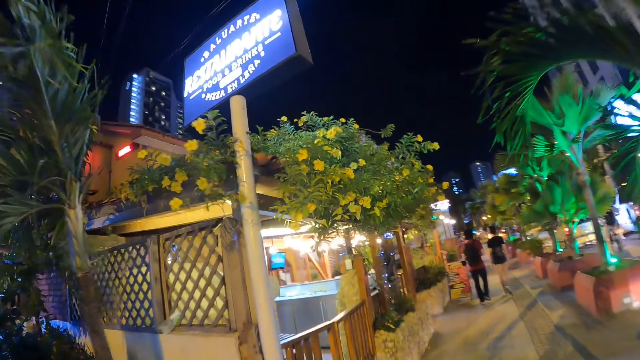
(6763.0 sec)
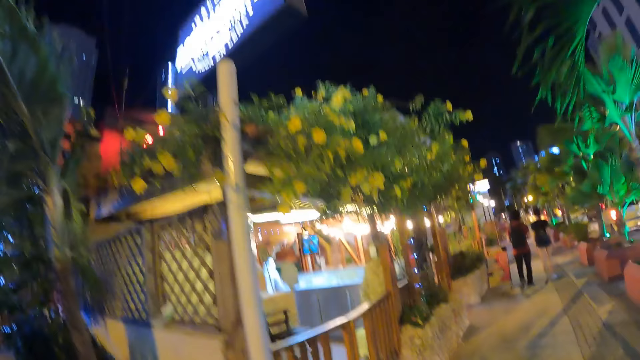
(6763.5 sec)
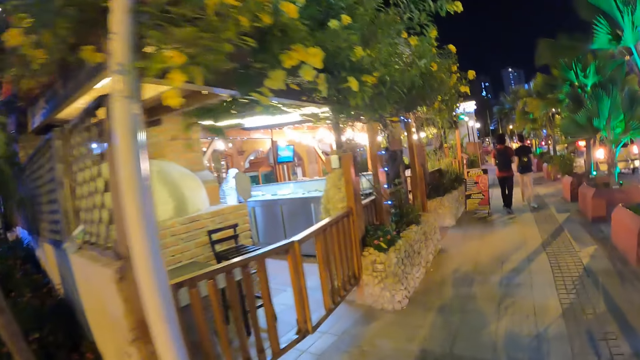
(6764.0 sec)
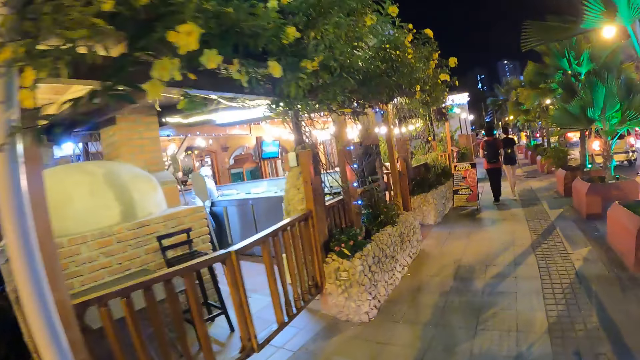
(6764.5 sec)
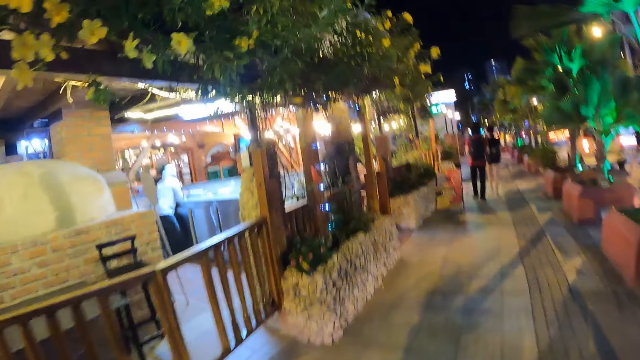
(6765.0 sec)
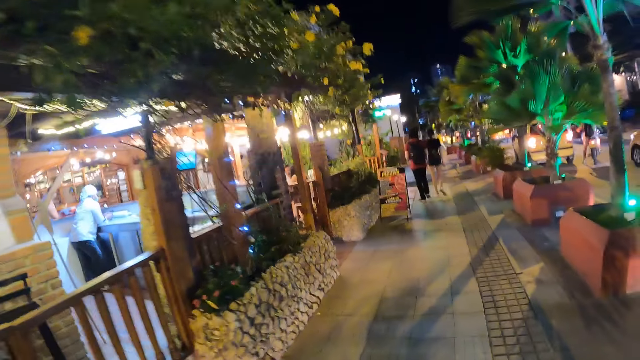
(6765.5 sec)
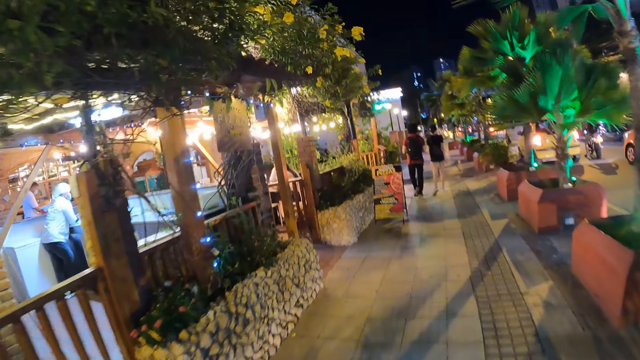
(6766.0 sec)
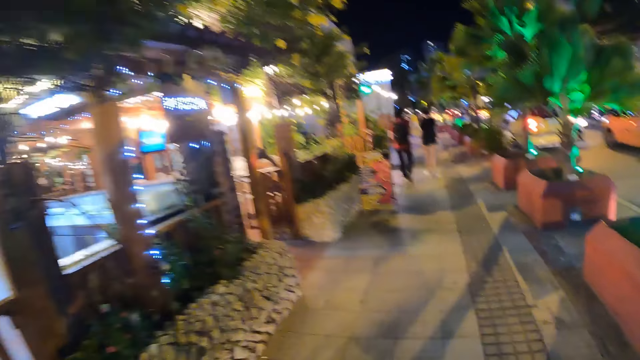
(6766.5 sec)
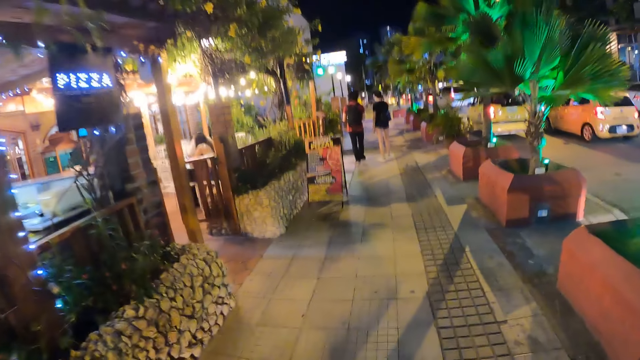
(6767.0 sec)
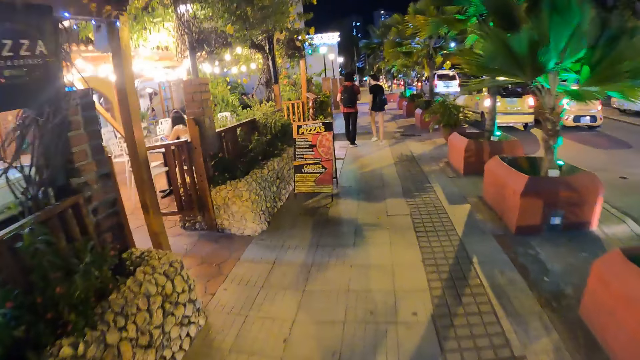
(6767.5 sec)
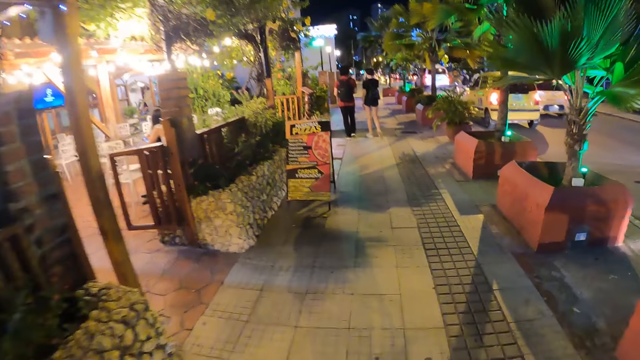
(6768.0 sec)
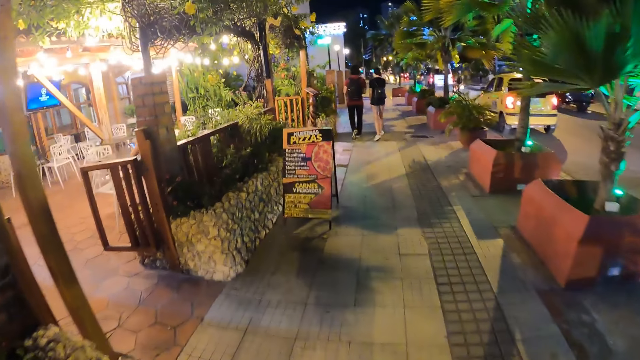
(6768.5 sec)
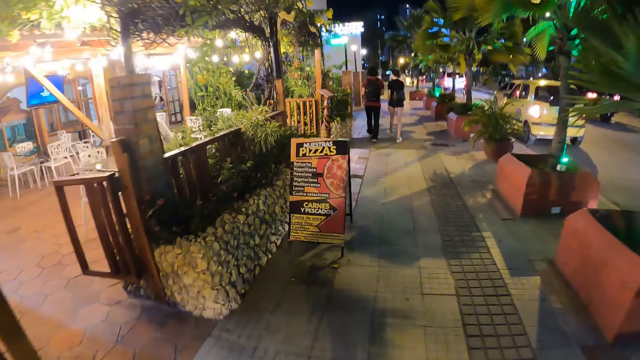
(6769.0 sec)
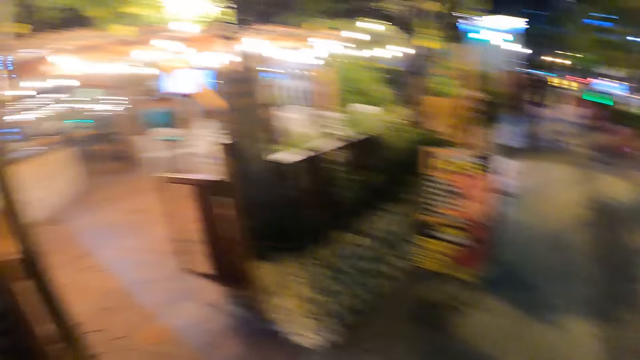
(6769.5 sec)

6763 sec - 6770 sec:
The camera wearer looks at a relaxation facility.

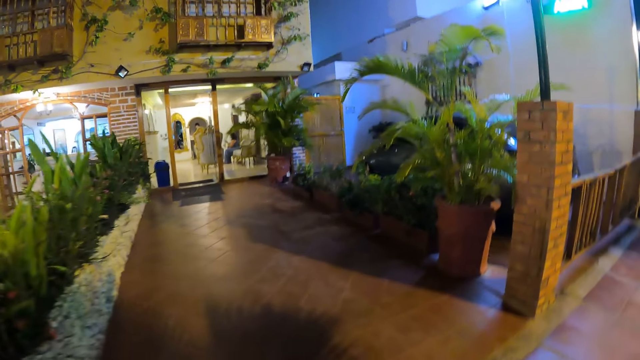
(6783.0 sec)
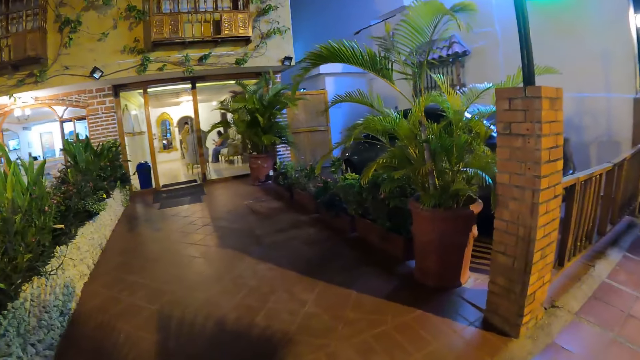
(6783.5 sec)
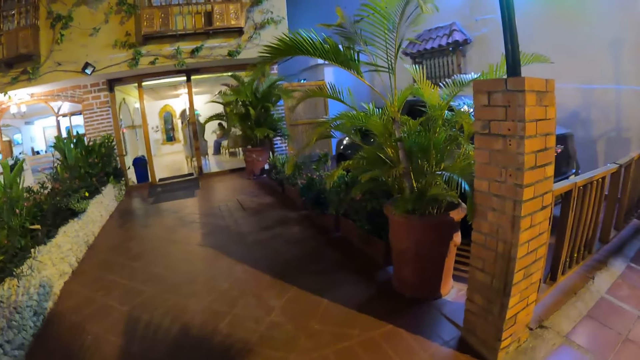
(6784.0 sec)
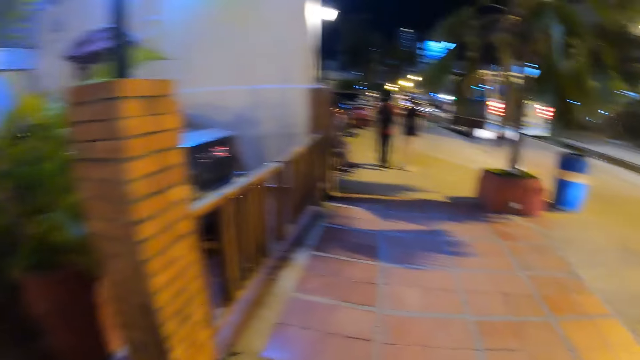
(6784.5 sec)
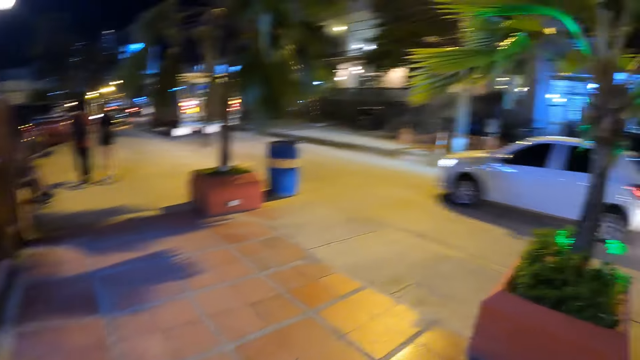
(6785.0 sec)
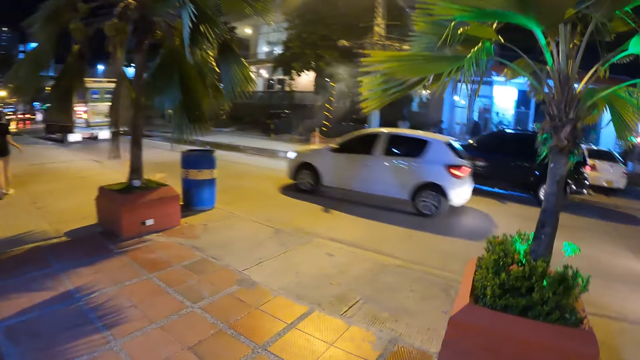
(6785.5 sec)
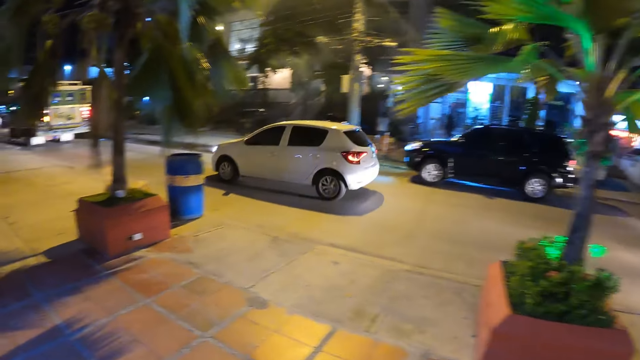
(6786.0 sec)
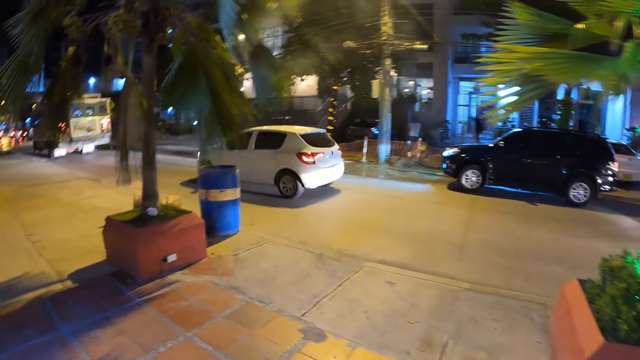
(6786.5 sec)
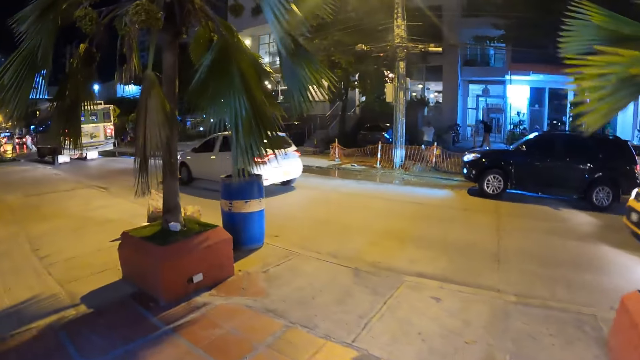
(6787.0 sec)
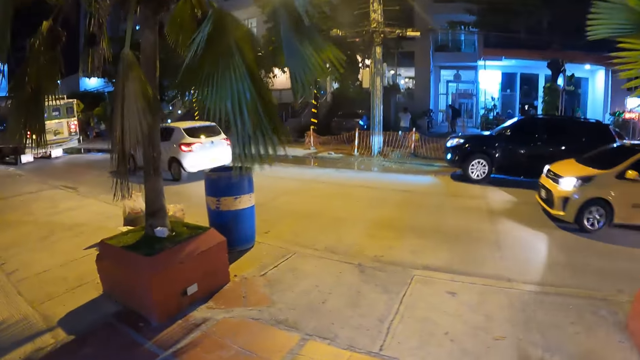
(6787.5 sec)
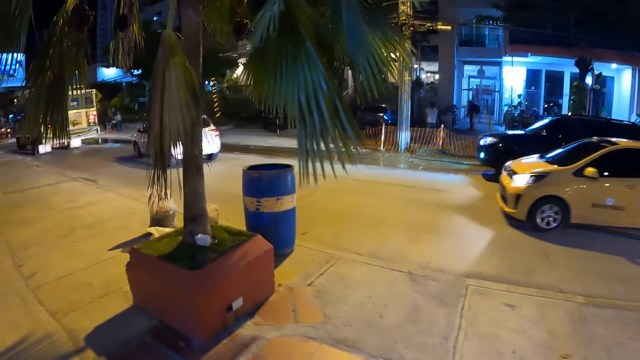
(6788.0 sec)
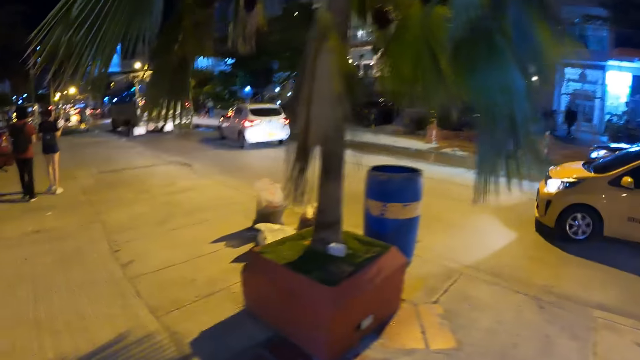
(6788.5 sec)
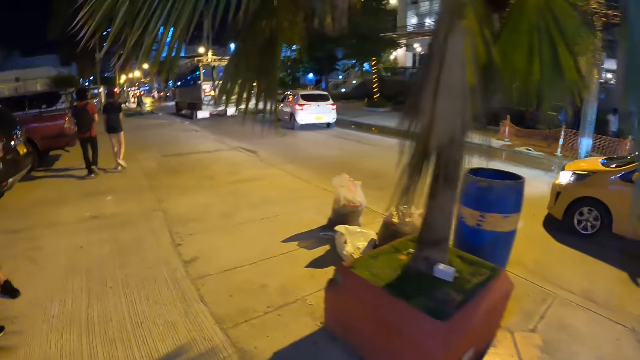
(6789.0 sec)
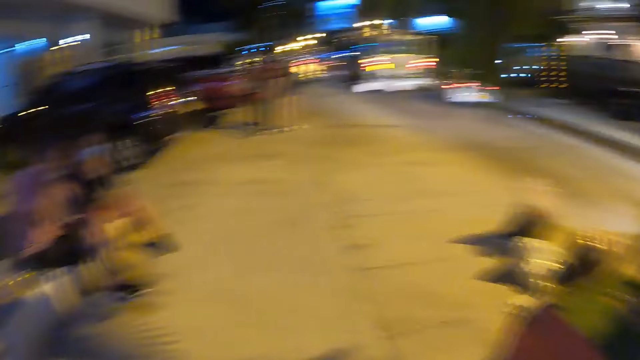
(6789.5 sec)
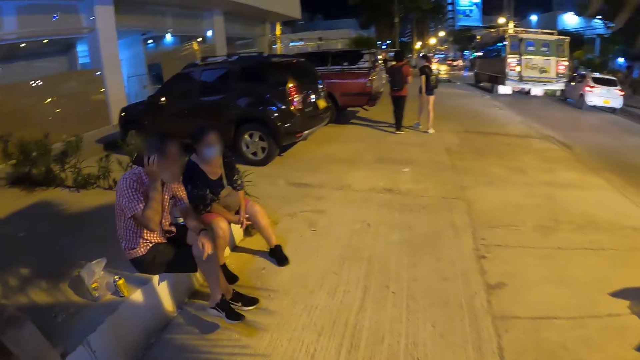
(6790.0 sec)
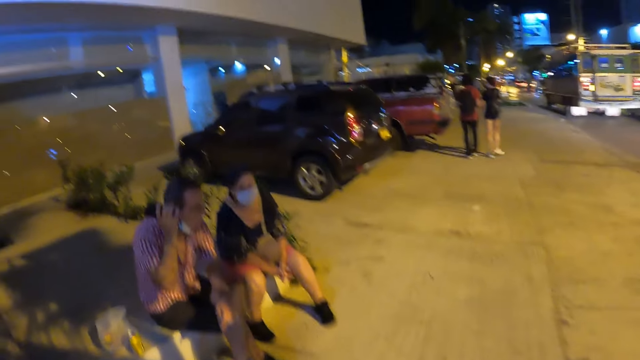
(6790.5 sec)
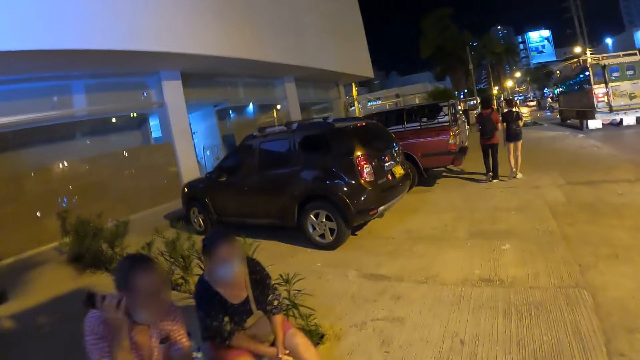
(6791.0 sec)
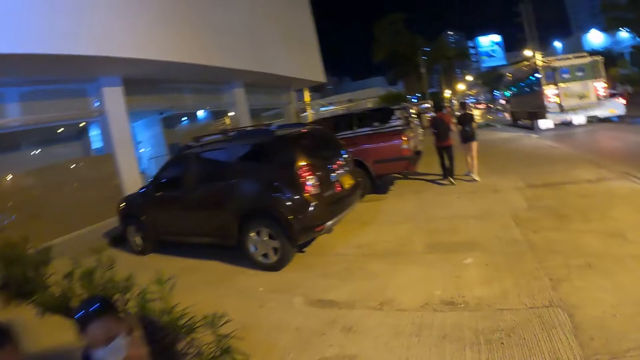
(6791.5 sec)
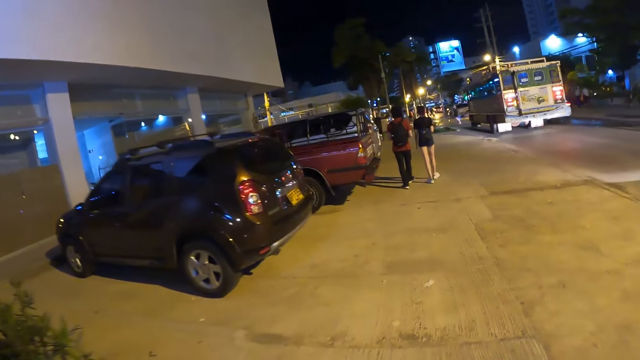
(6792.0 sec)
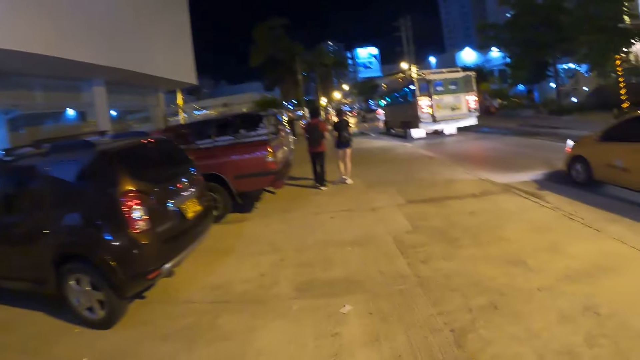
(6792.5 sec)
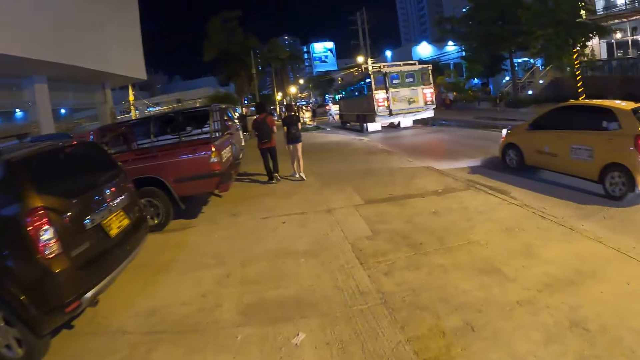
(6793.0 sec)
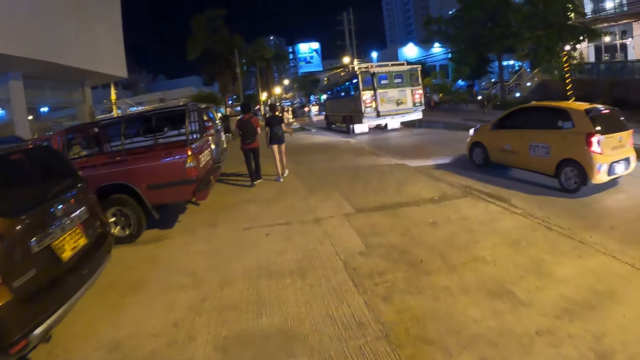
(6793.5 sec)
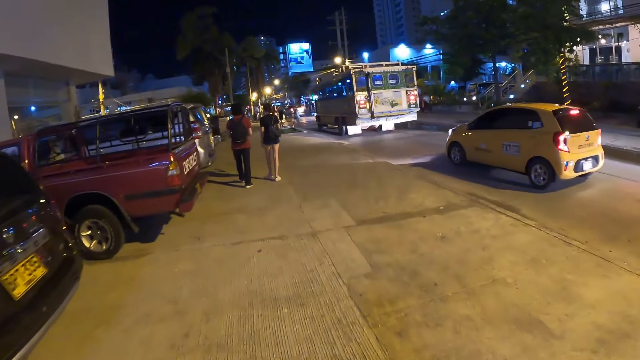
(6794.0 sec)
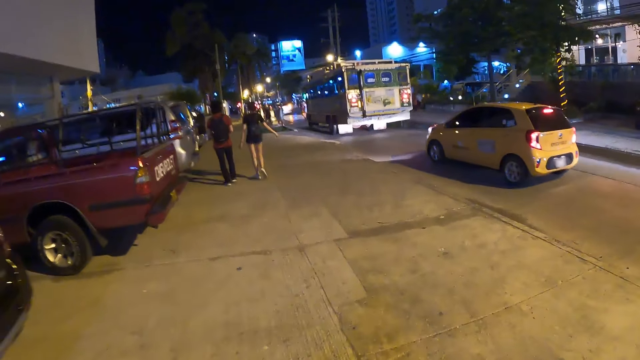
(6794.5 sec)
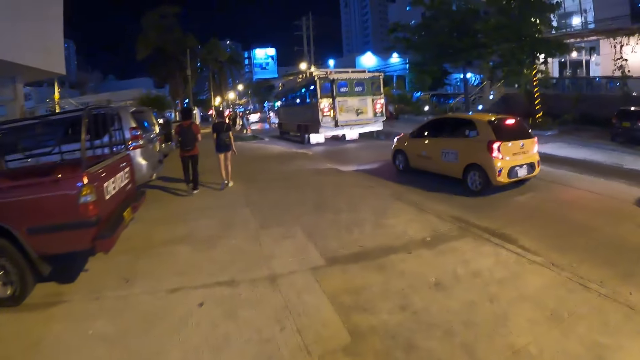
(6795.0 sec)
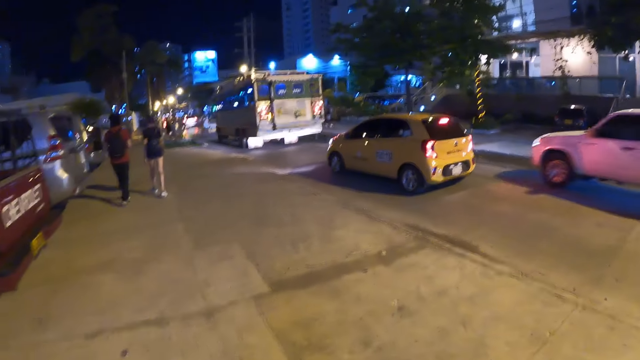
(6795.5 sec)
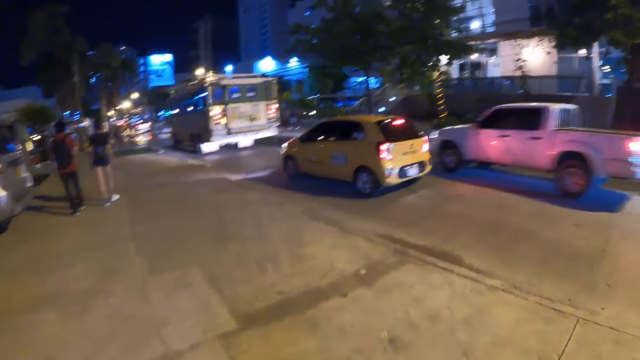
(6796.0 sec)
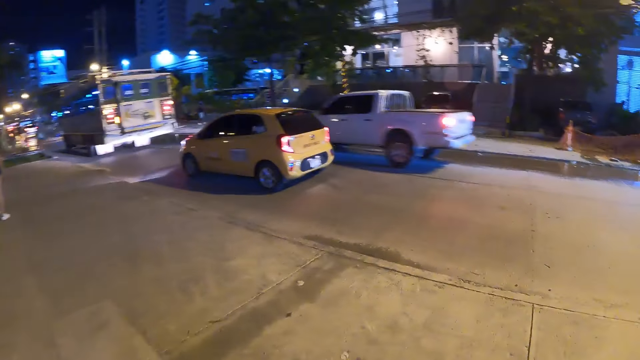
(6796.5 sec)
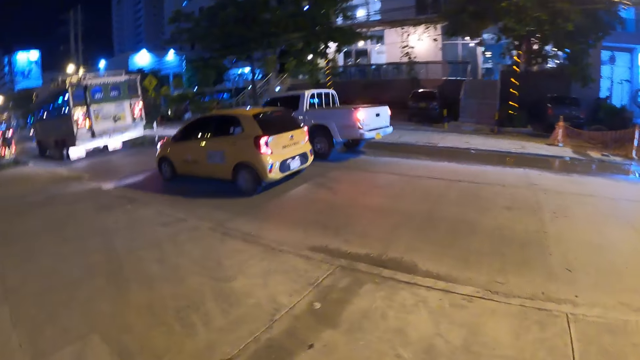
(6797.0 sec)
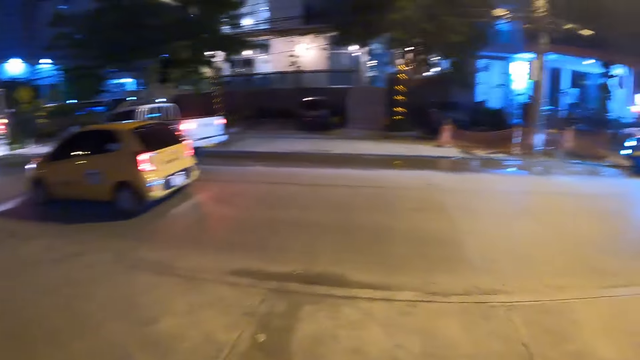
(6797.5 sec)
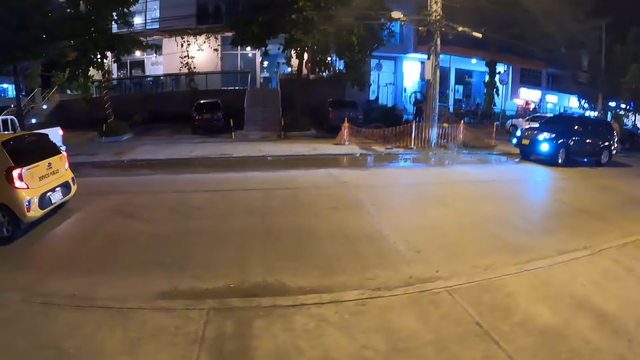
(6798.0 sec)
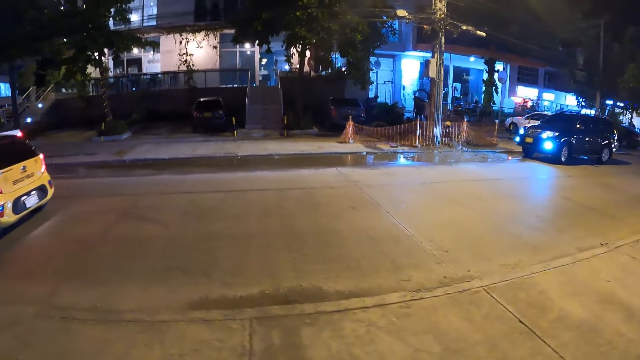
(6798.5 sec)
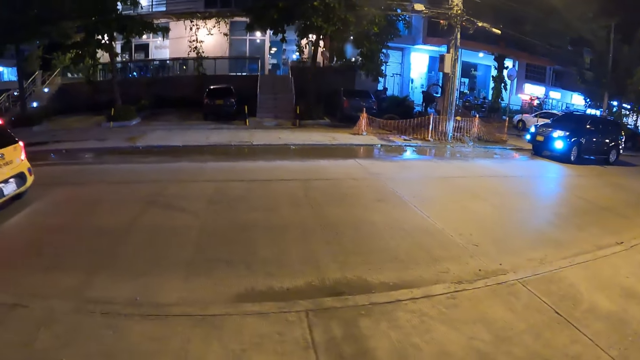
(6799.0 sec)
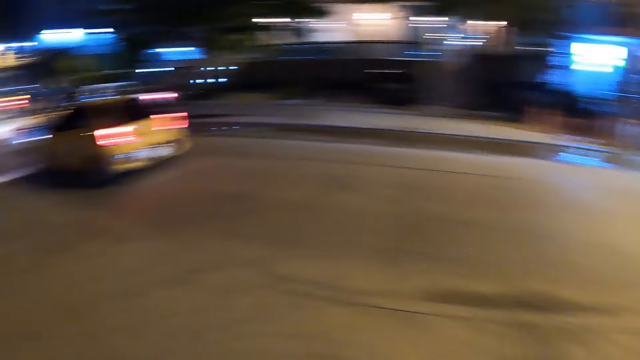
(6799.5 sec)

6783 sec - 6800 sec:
A white car drives past the camera wearer. A yellow car drives past the camera wearer. The camera wearer walks along the paved walkway. A white truck drives past them. The camera wearer looks around.
